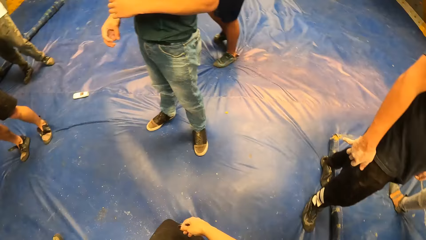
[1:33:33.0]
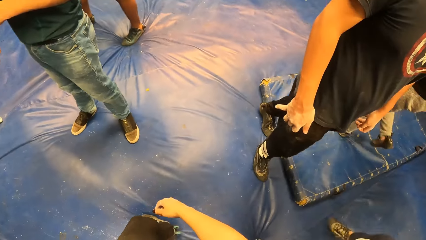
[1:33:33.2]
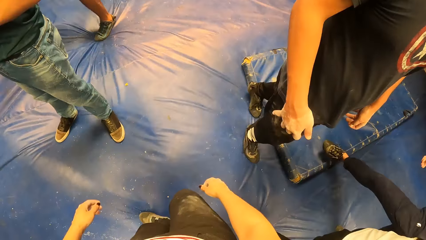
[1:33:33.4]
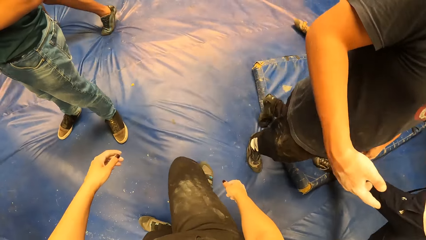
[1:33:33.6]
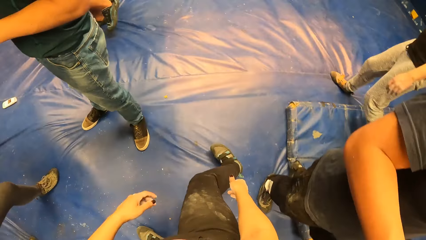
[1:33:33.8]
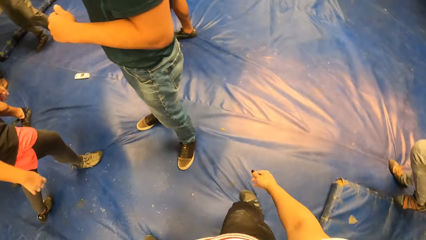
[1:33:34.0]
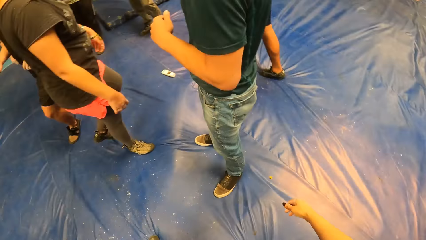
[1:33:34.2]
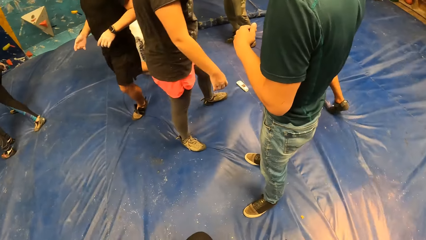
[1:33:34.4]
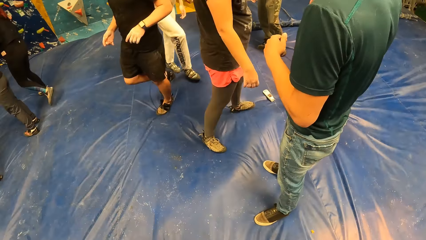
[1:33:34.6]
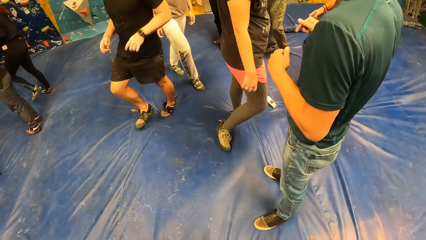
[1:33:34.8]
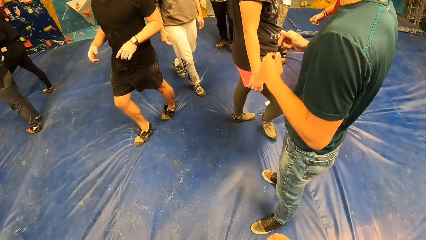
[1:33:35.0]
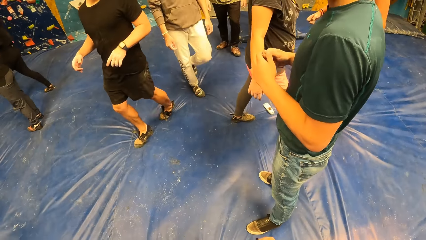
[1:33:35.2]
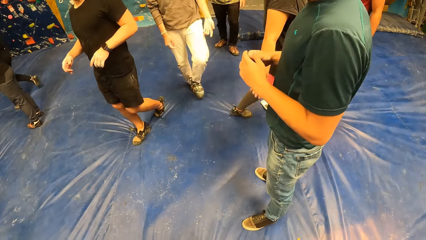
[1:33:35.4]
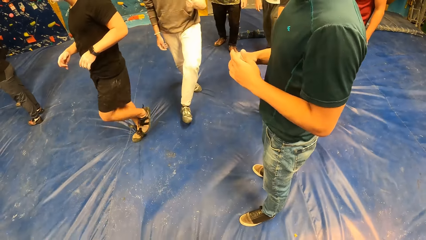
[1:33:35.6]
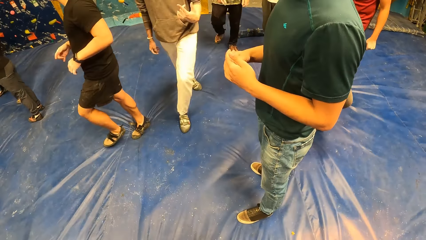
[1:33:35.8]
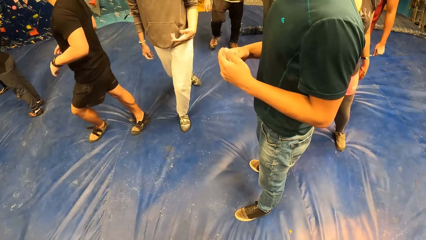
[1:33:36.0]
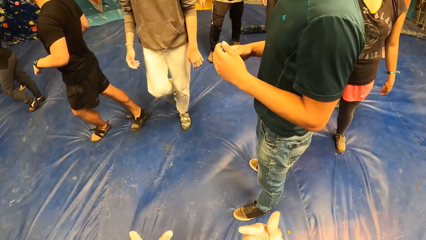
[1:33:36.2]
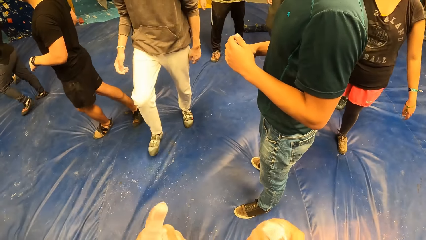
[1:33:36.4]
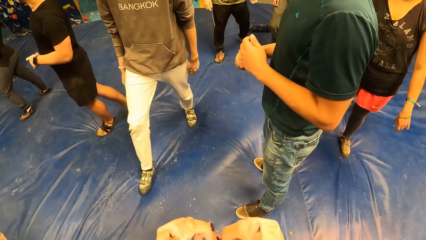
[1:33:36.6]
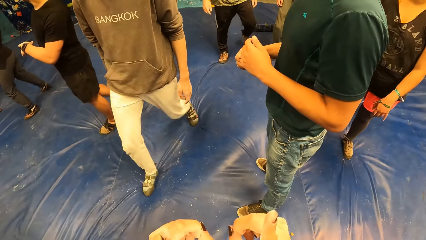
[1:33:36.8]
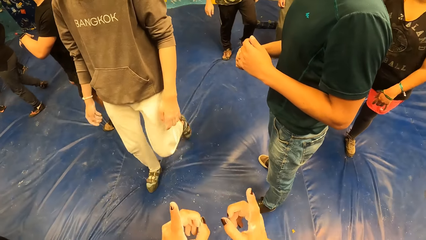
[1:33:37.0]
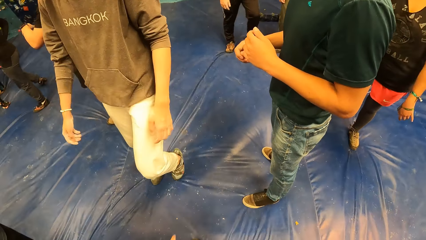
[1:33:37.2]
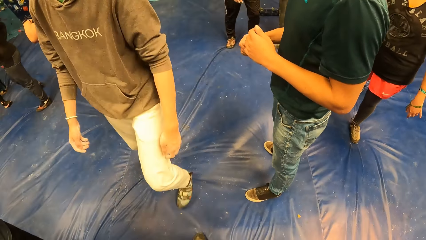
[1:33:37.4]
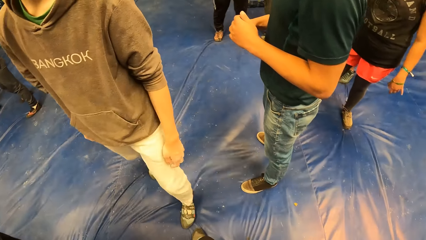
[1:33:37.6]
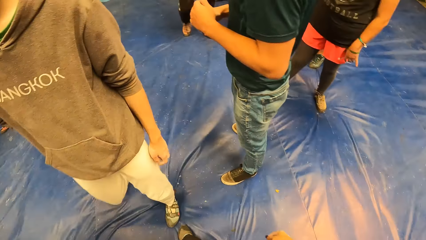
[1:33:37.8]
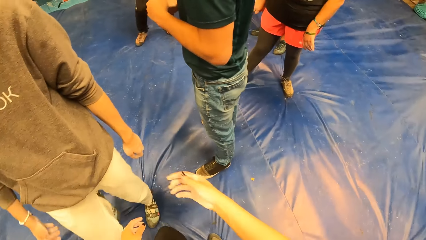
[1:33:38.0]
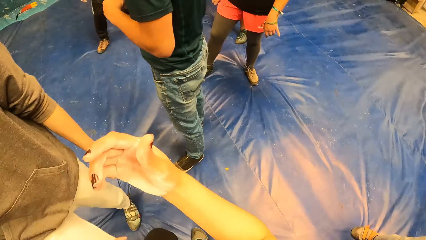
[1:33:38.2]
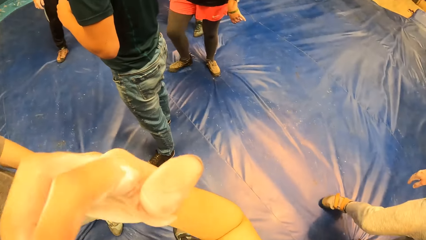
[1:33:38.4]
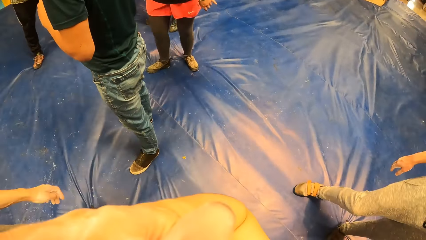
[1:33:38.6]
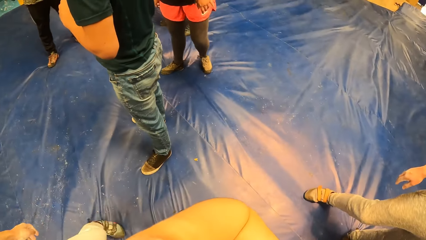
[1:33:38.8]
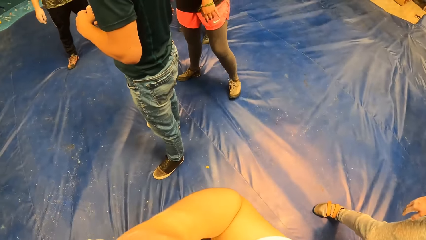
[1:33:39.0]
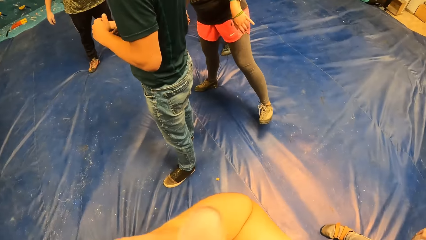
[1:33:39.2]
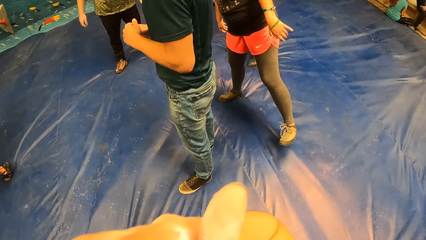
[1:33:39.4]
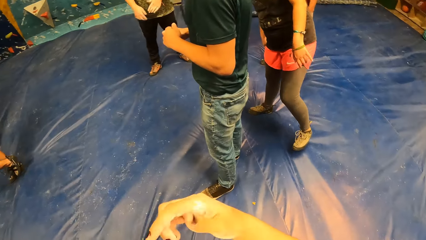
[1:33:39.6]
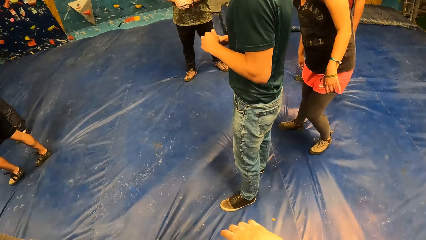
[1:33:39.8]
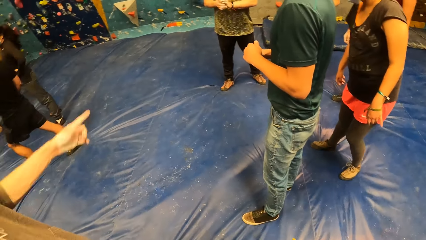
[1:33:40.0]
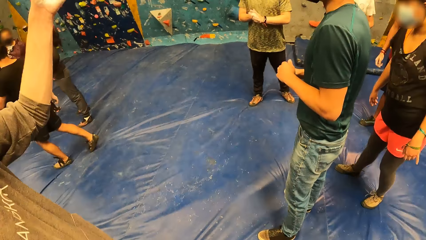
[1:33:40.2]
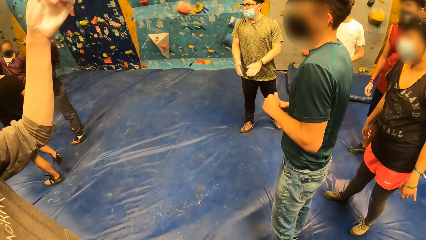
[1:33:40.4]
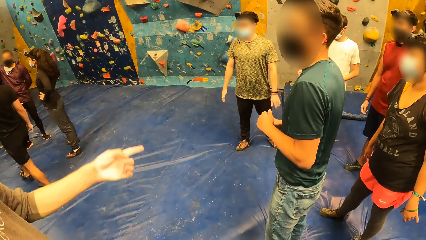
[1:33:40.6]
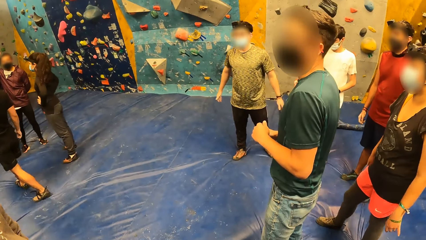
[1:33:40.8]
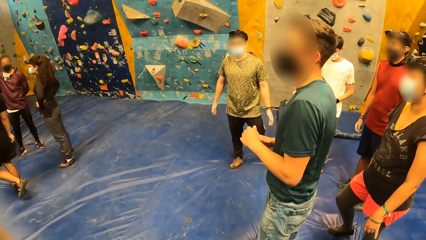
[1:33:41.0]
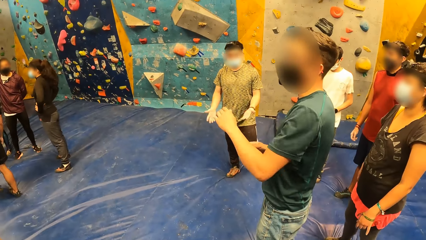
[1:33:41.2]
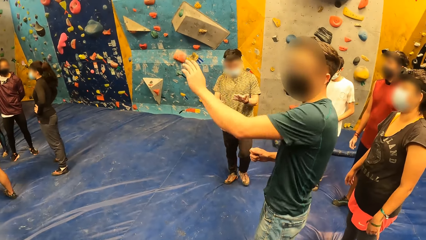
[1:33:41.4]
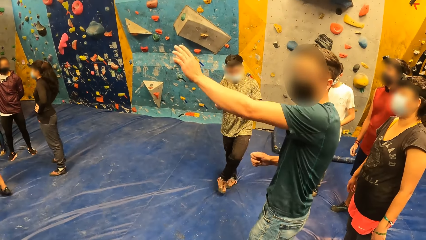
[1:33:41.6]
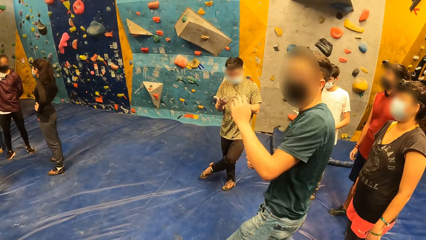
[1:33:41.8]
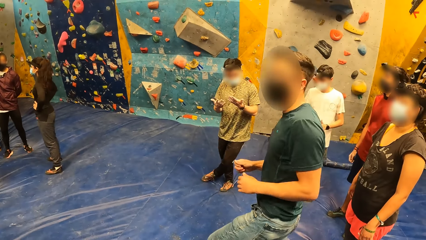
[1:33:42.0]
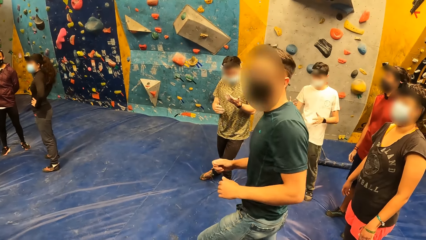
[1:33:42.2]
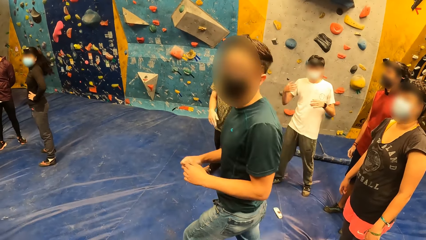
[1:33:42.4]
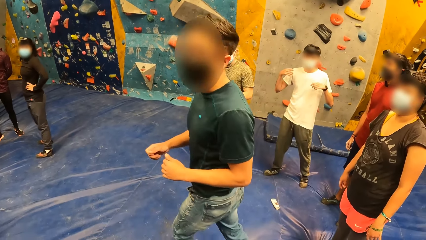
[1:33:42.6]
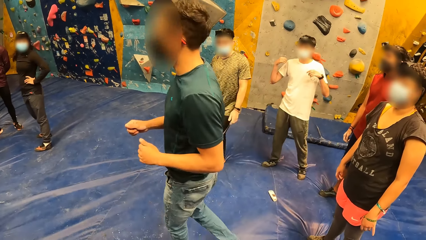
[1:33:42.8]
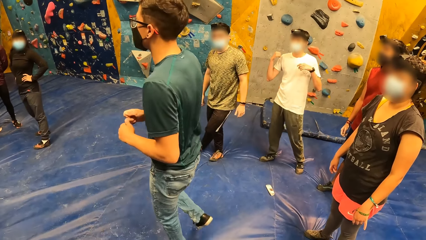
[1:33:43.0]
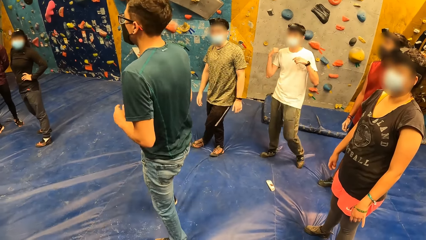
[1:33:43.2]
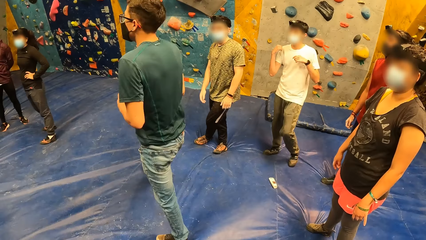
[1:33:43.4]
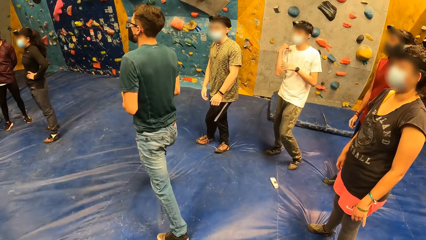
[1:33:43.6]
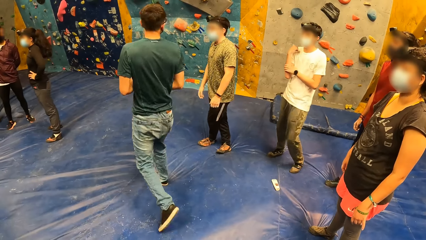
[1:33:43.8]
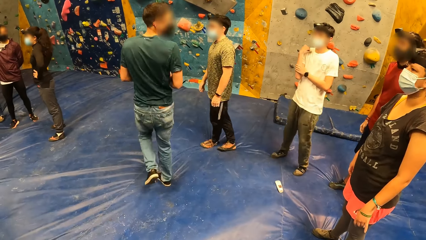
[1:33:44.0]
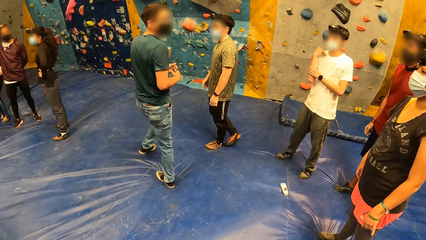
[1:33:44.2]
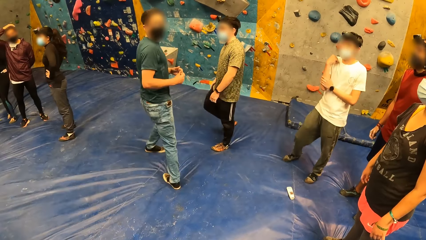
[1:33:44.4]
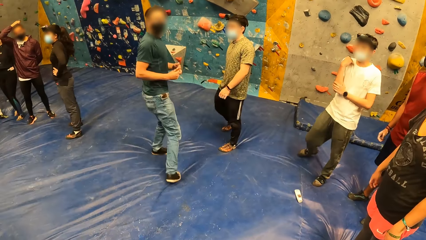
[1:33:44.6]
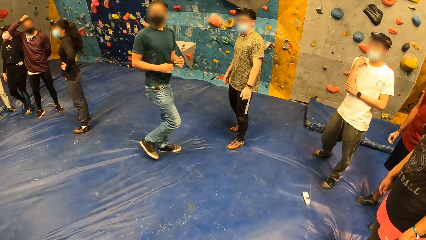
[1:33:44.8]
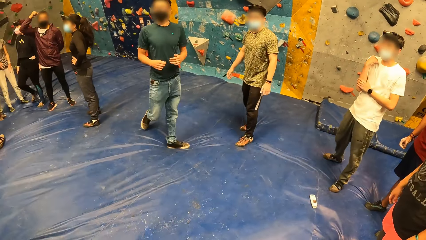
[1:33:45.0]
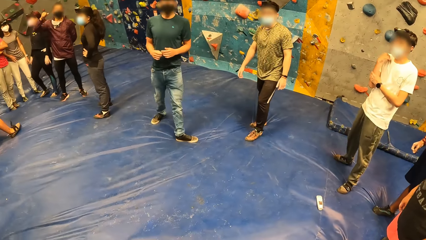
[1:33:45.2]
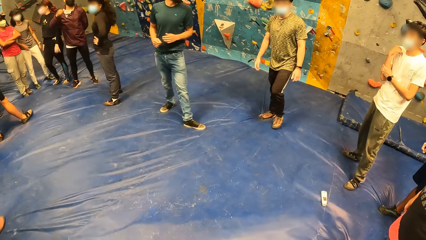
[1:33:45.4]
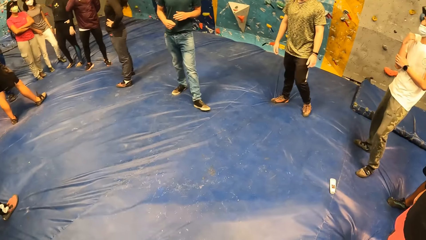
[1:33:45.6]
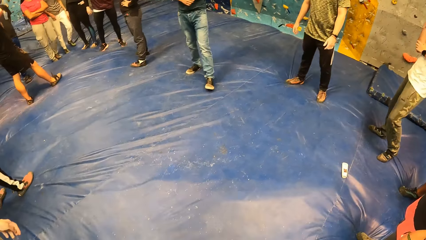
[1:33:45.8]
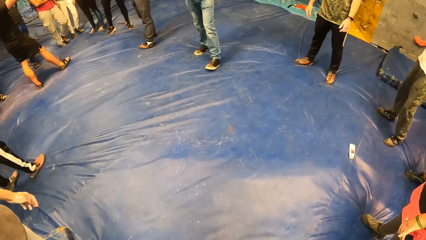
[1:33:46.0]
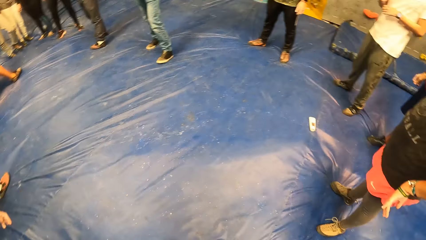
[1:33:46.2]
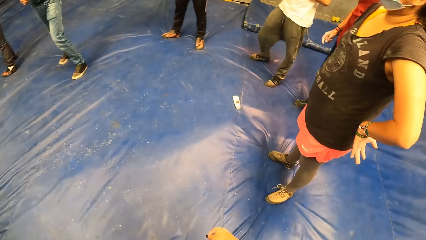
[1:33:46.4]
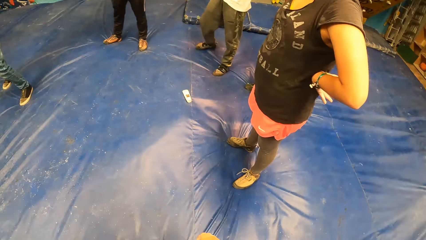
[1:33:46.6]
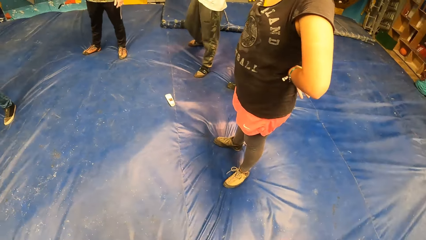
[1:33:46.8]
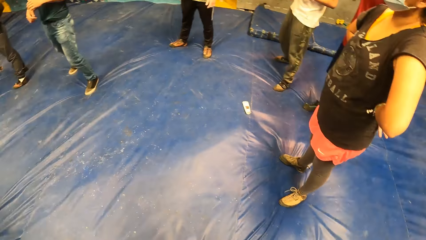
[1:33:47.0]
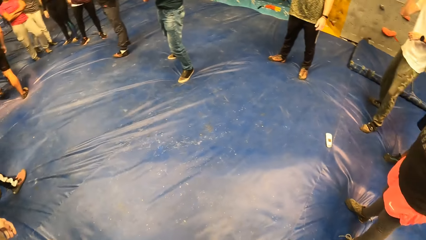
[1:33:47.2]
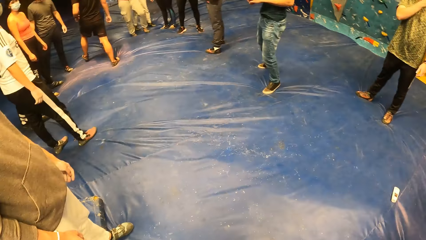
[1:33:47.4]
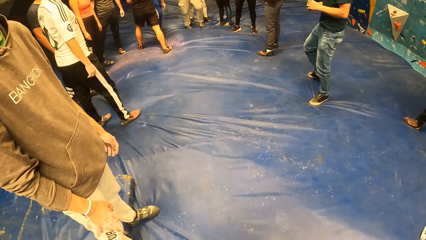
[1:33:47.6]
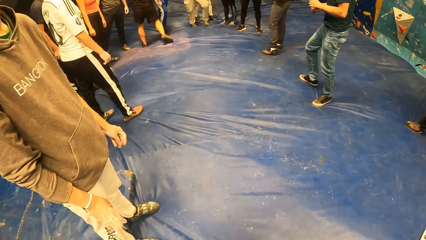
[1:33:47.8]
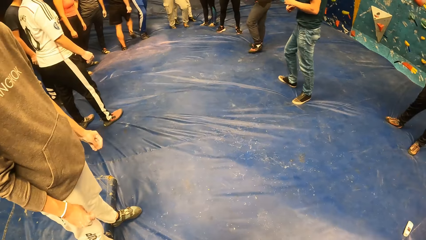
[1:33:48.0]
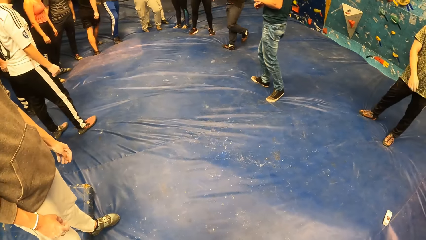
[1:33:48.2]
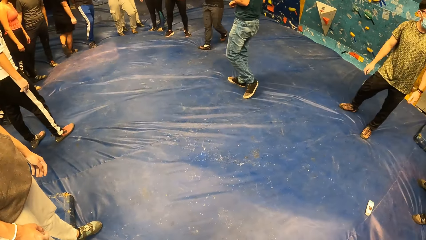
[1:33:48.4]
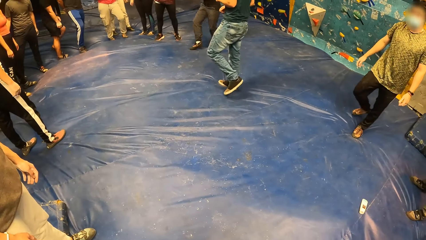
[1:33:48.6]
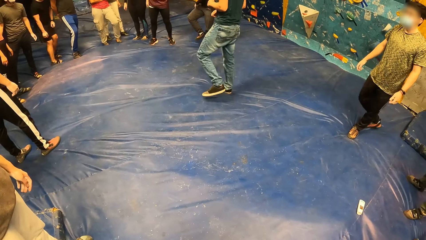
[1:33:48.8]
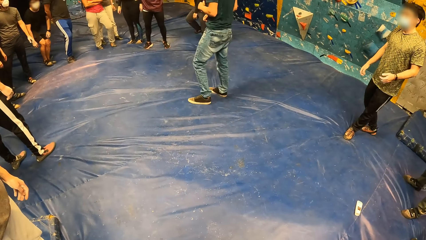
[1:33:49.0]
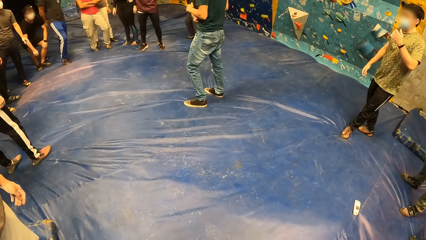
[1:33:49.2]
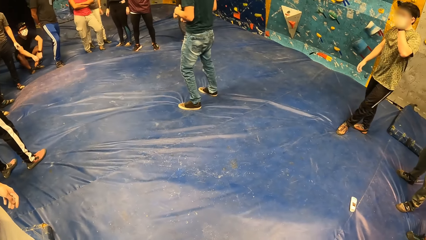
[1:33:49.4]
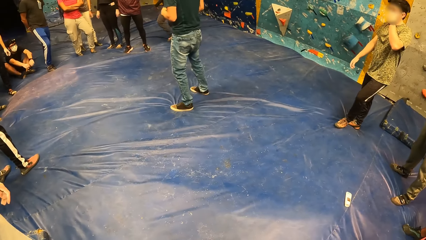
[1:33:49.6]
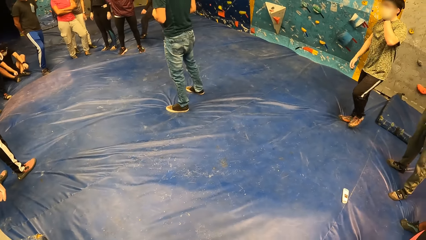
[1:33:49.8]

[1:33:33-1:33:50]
The man points his left index finger upward. The camera wearer looks around.
